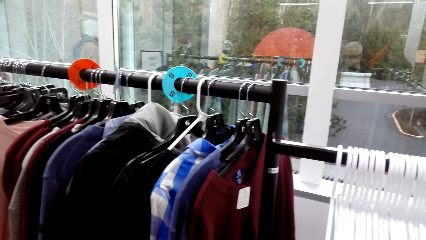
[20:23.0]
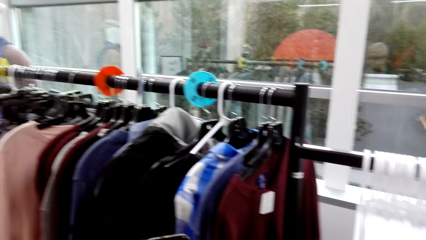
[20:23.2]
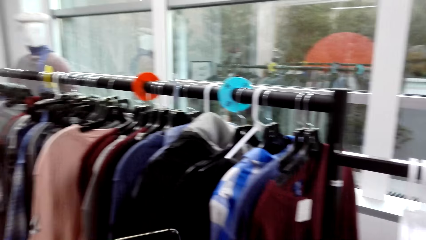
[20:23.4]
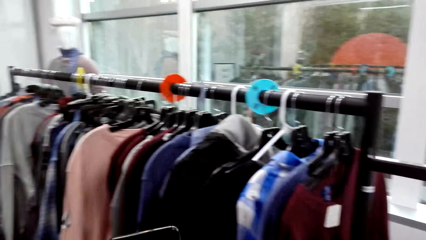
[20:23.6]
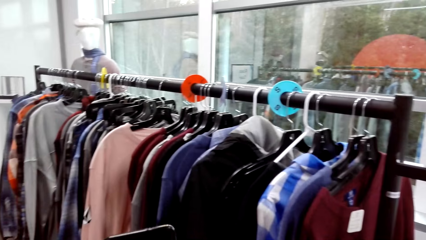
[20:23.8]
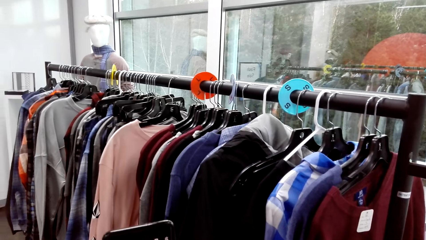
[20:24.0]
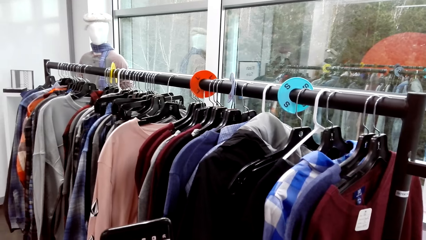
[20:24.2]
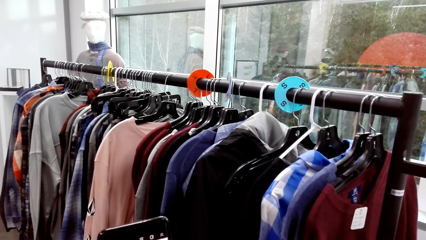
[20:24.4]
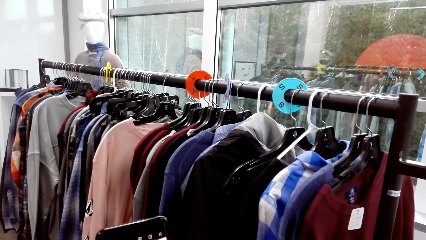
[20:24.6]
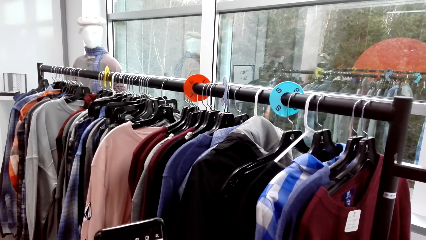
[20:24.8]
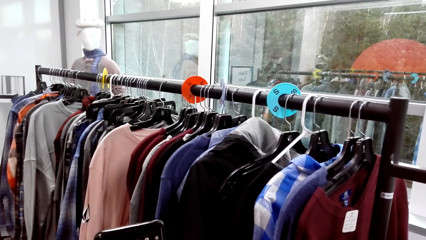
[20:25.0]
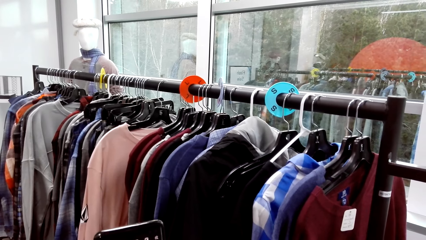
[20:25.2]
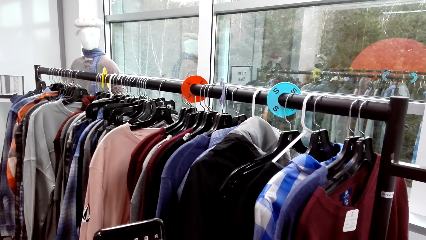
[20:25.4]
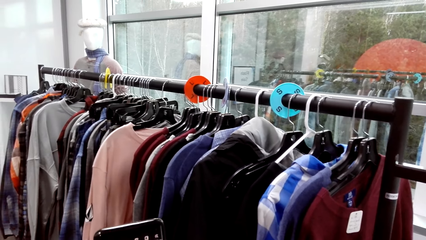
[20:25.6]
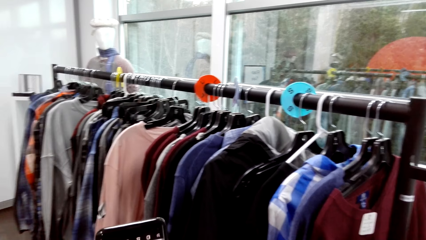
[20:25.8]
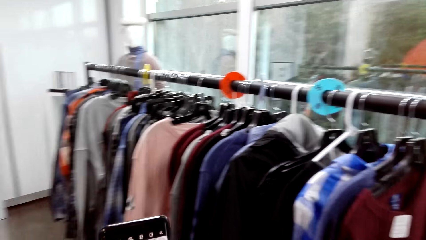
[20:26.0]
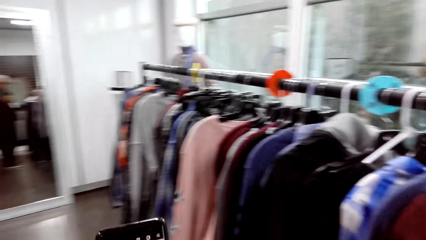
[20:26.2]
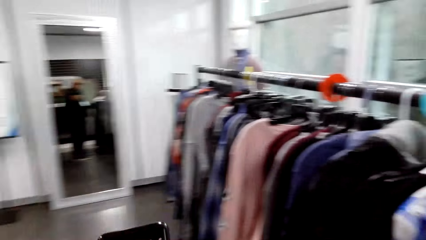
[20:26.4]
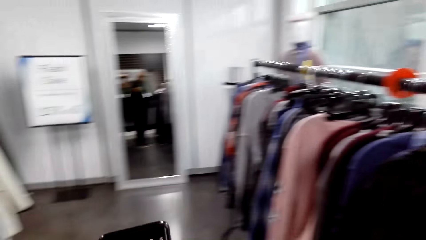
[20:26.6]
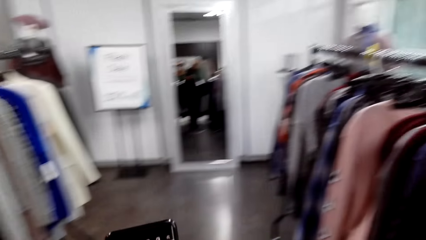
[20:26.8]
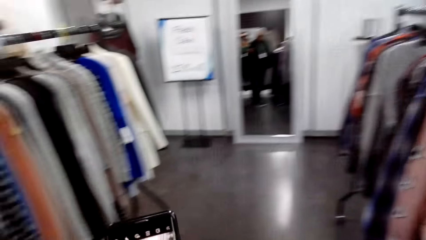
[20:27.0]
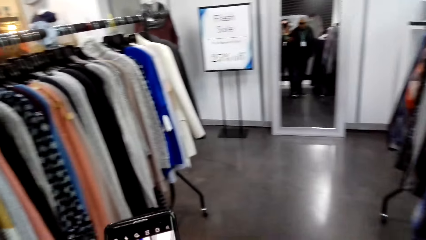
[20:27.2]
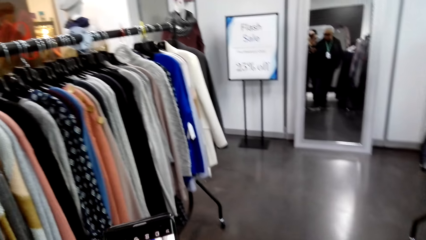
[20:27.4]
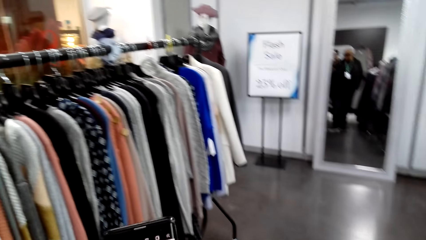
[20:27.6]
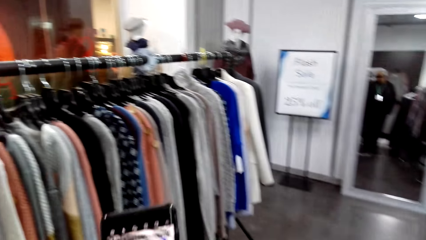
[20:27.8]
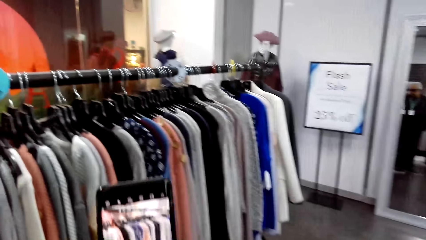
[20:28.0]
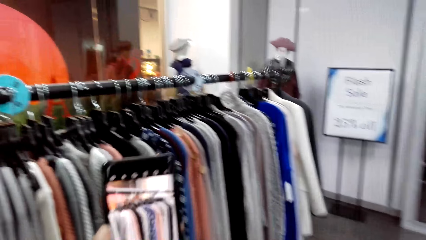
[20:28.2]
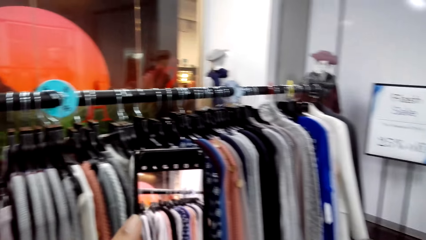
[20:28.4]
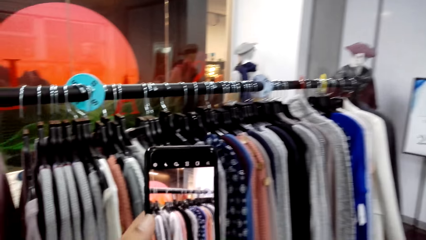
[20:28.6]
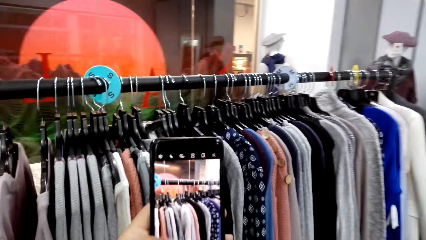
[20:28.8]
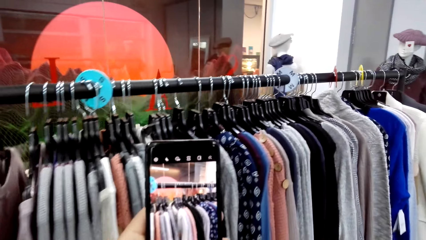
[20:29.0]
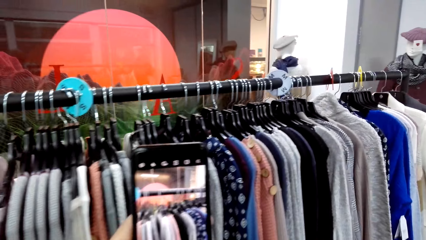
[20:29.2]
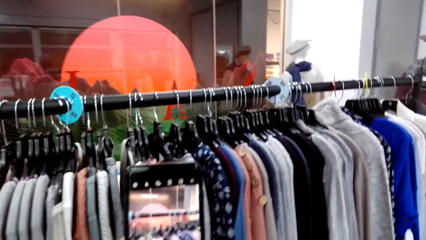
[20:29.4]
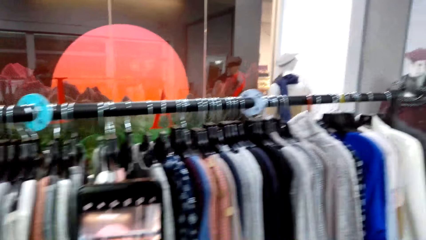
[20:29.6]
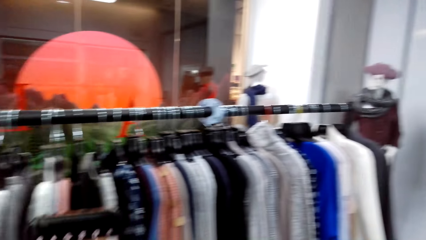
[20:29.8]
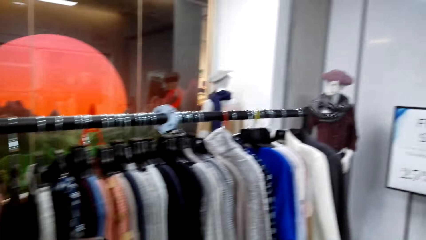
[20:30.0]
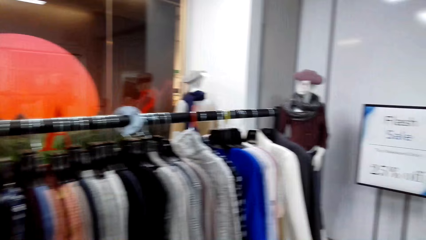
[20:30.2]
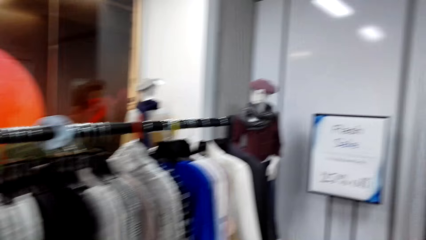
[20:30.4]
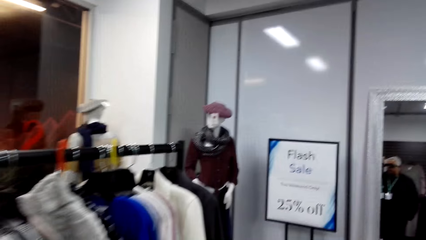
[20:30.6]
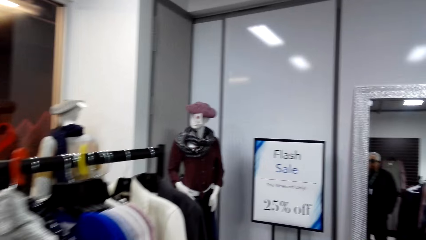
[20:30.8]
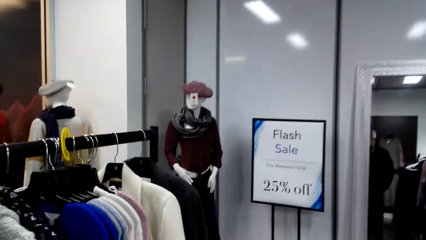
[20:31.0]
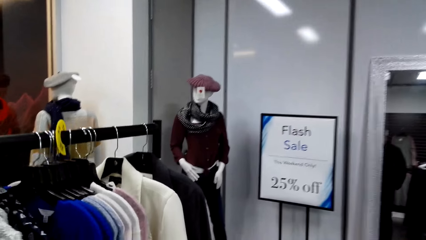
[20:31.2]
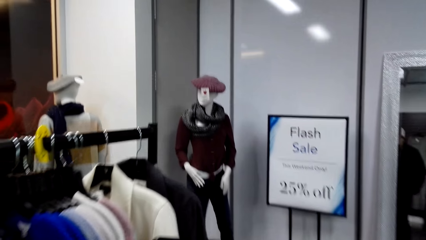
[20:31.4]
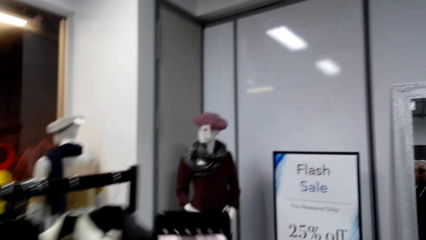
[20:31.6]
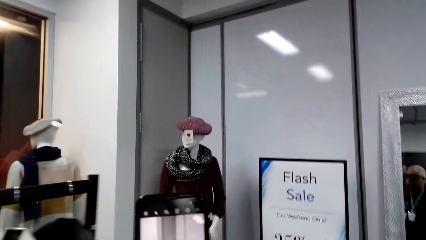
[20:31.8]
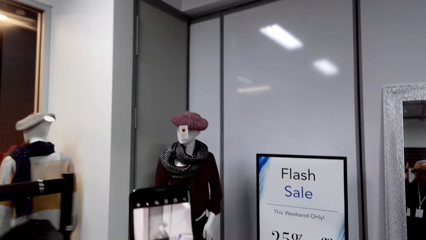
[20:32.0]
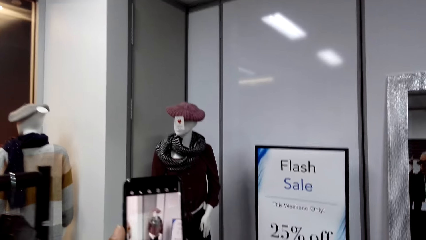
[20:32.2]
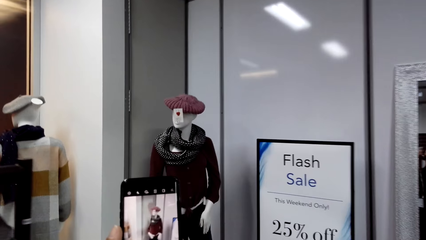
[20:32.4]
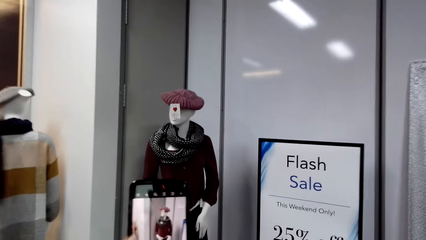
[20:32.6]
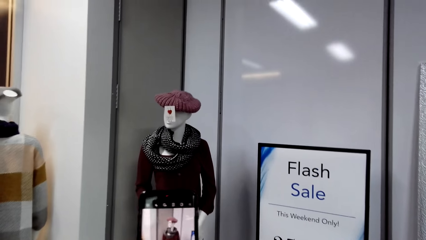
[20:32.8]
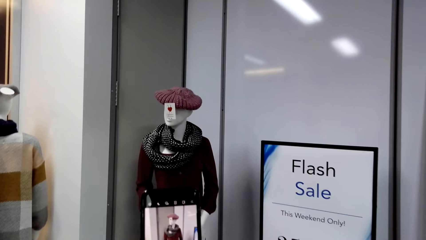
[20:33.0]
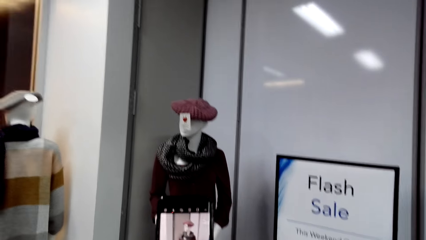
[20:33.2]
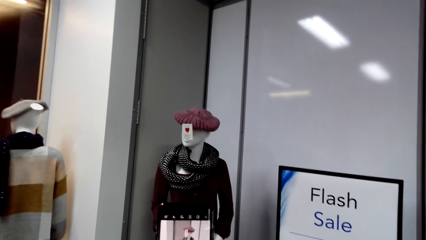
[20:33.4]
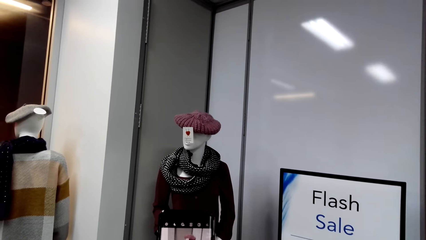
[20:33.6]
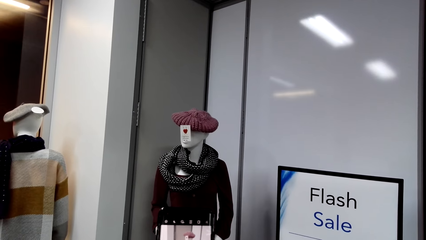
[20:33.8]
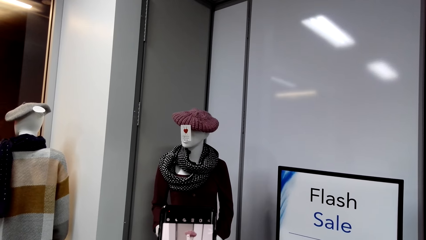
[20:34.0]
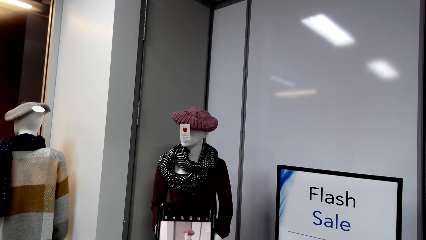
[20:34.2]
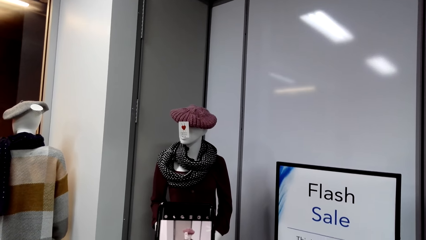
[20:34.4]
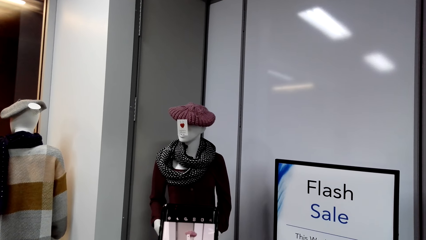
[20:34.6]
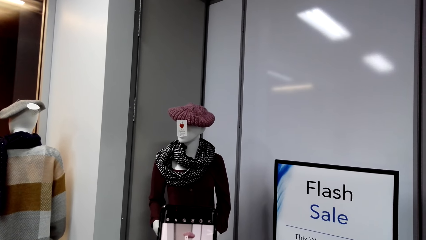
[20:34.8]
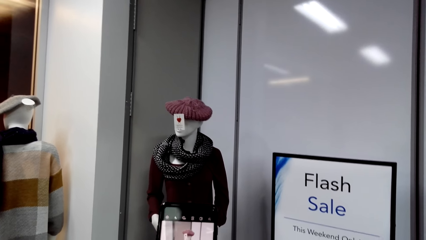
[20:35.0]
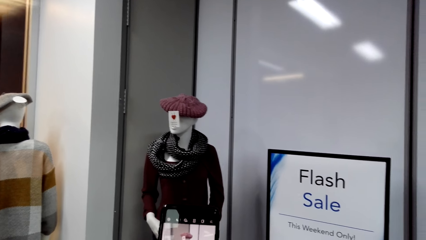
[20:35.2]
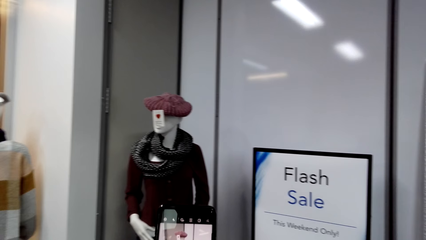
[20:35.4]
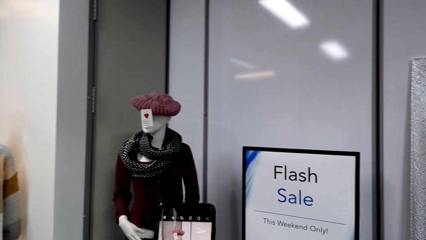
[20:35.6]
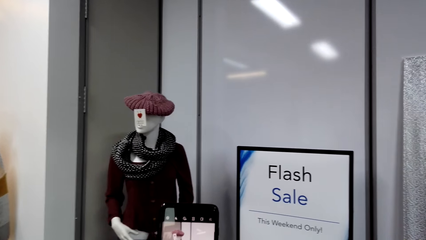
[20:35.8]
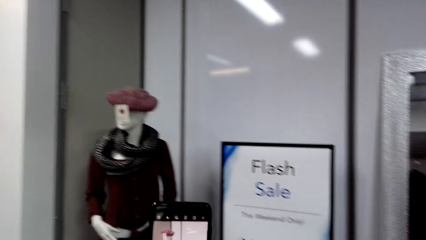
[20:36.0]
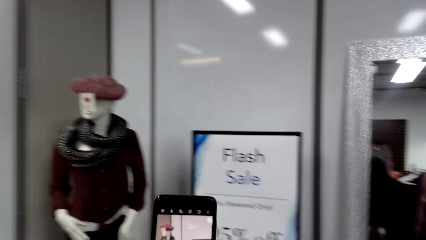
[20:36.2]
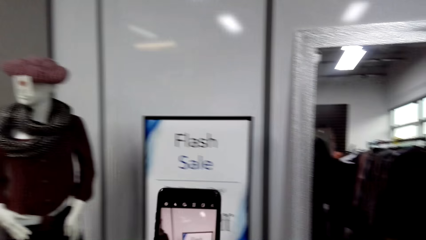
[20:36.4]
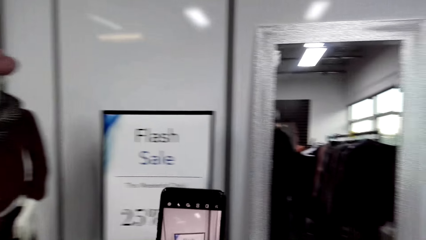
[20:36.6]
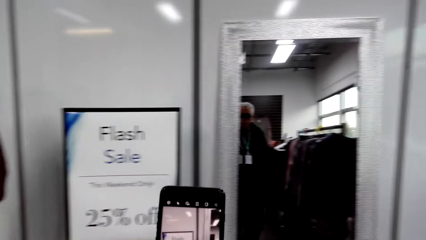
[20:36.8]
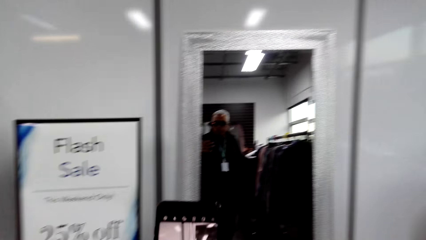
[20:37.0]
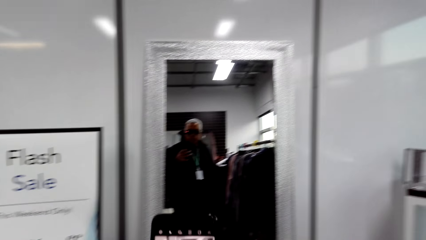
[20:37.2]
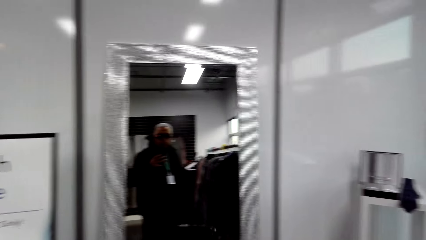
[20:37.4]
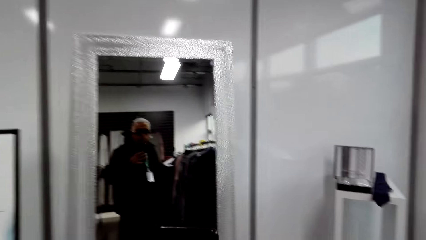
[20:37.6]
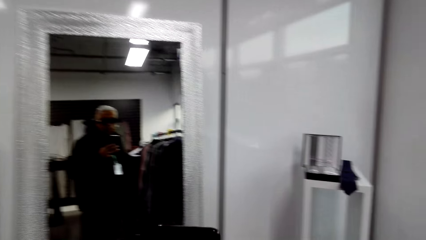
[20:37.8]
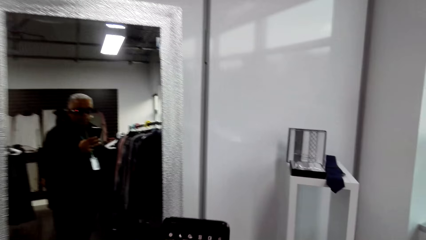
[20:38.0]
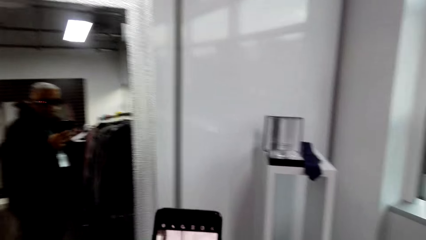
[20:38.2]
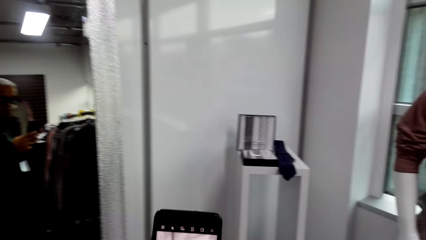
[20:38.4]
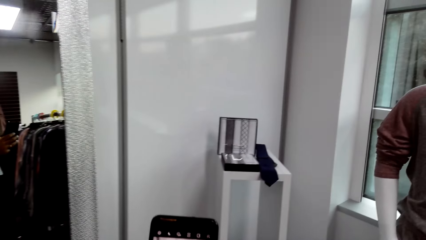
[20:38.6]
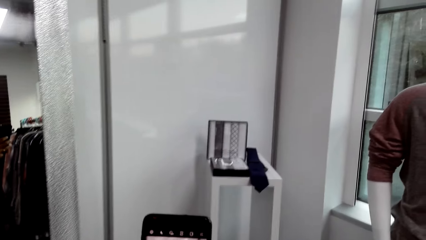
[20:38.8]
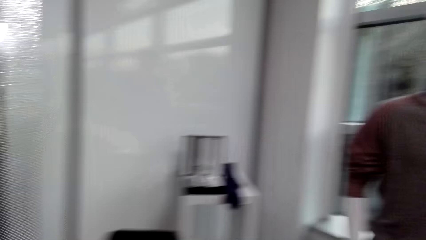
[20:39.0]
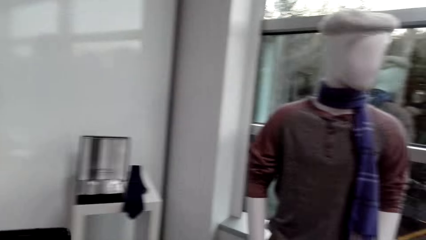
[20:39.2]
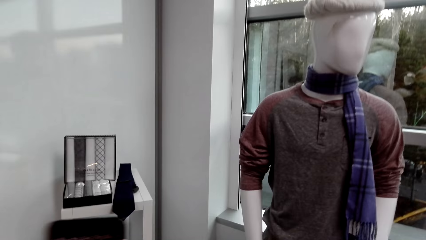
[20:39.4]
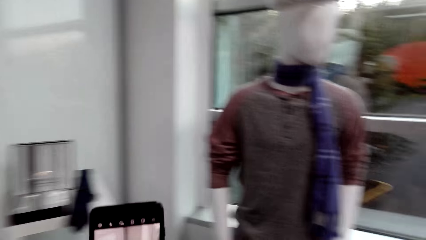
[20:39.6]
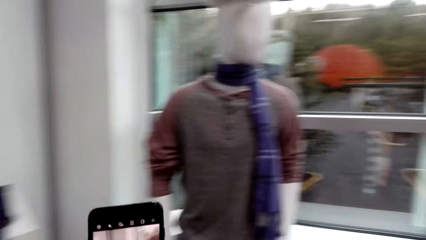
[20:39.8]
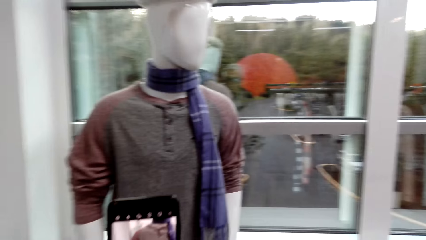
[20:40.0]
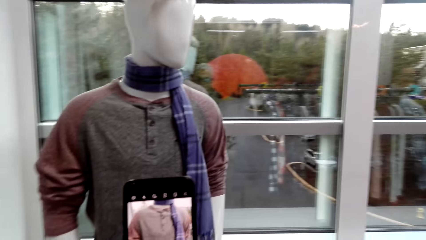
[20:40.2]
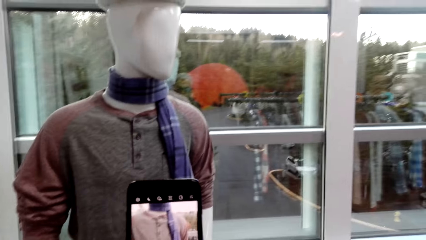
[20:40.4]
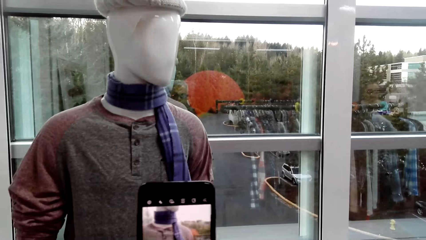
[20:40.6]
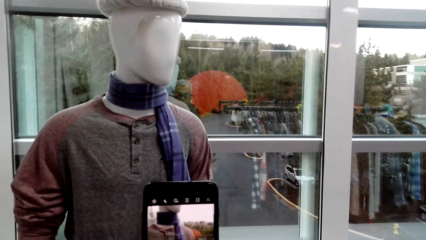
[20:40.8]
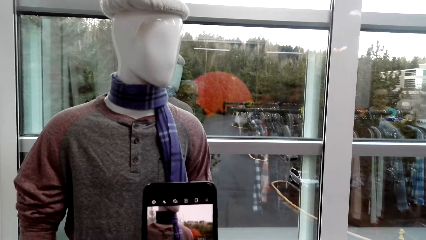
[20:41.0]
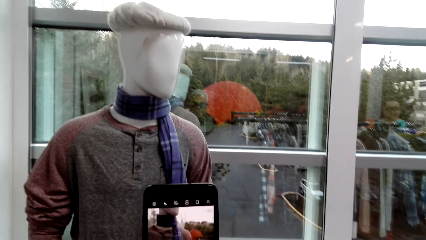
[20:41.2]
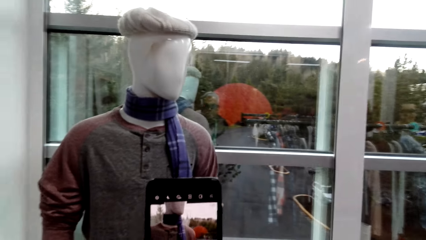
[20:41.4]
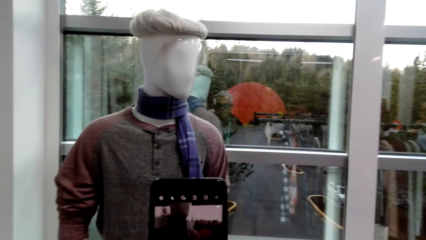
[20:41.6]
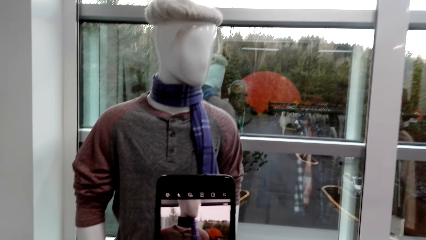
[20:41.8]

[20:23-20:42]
The camera wearer operates the phone. They take photos with the phone.
